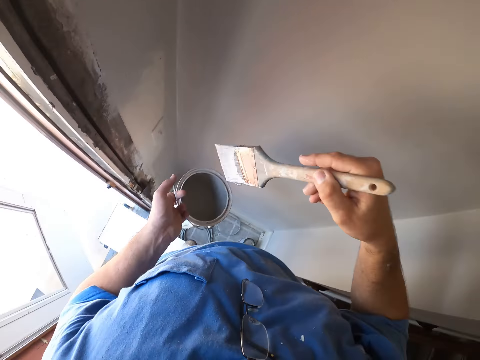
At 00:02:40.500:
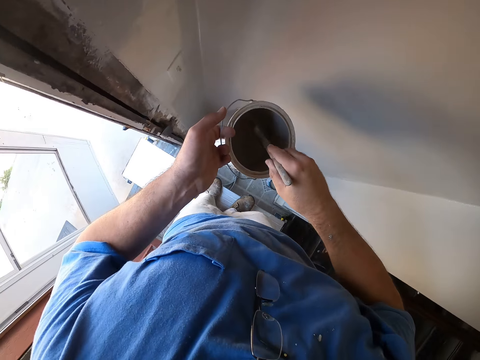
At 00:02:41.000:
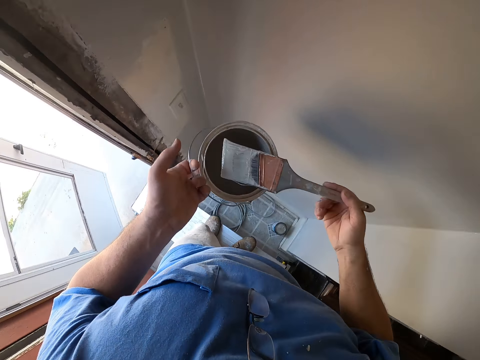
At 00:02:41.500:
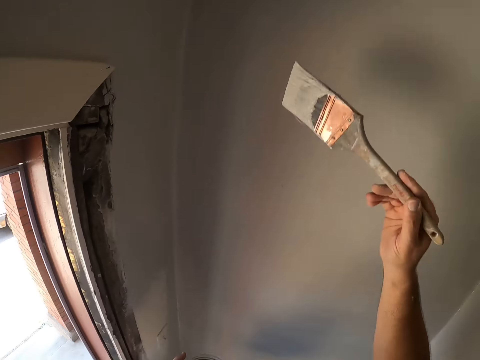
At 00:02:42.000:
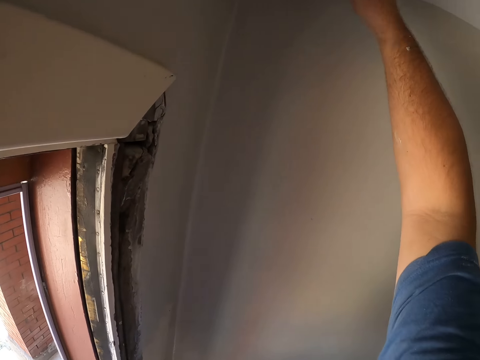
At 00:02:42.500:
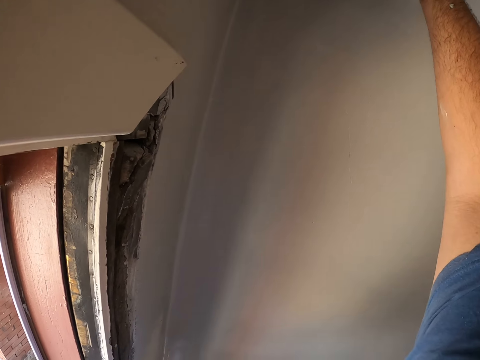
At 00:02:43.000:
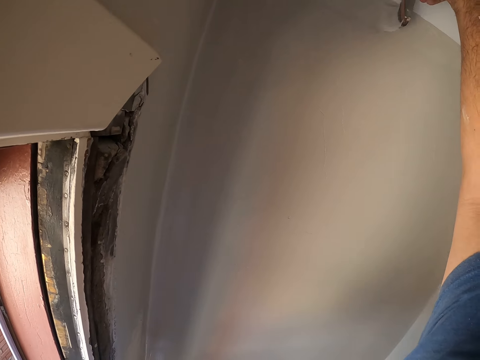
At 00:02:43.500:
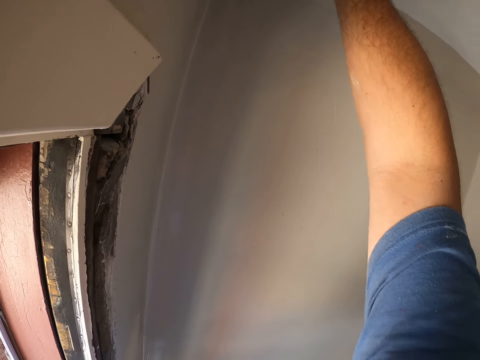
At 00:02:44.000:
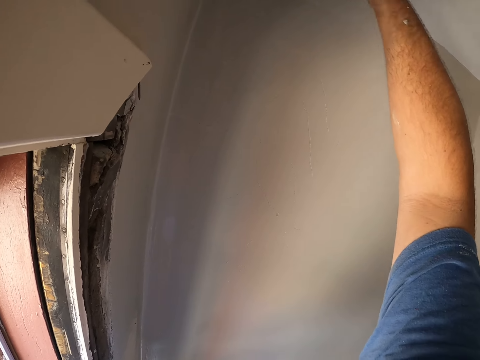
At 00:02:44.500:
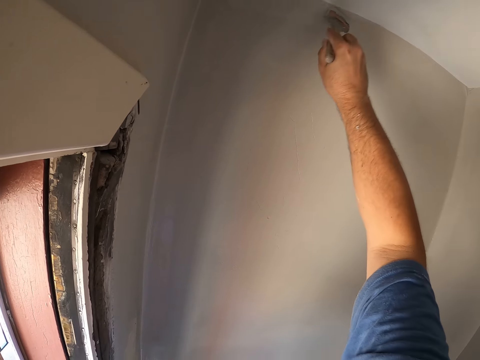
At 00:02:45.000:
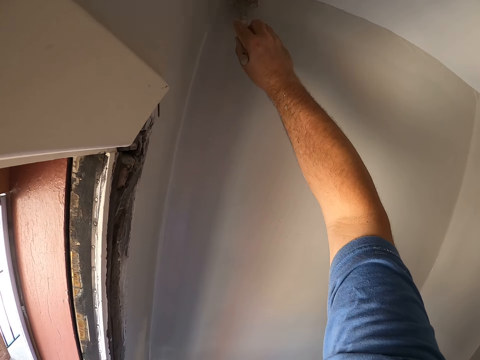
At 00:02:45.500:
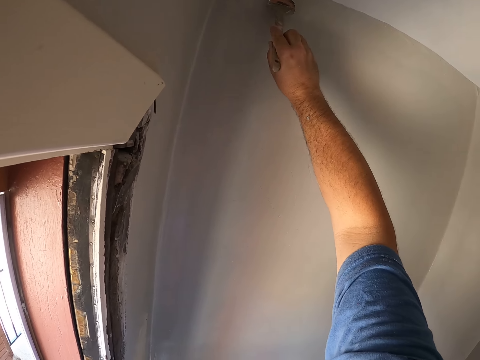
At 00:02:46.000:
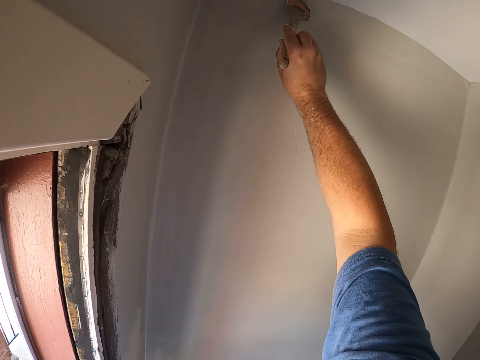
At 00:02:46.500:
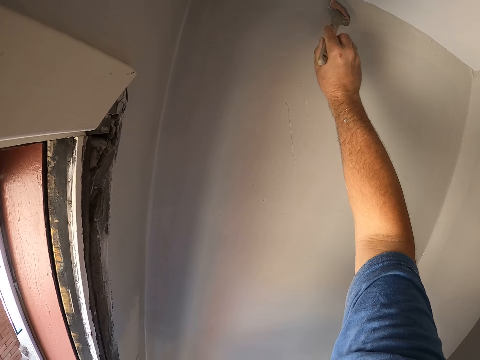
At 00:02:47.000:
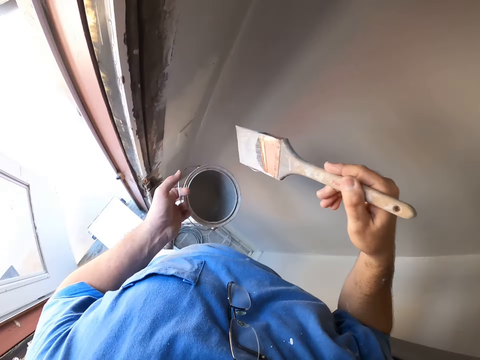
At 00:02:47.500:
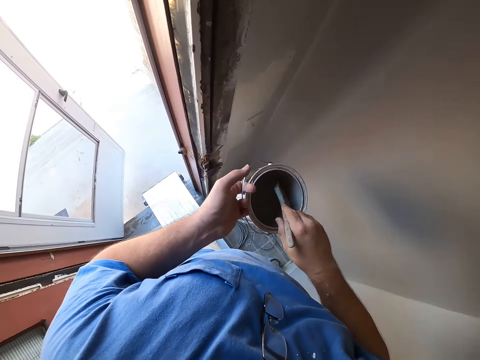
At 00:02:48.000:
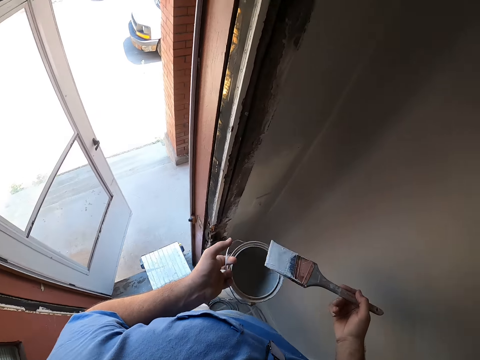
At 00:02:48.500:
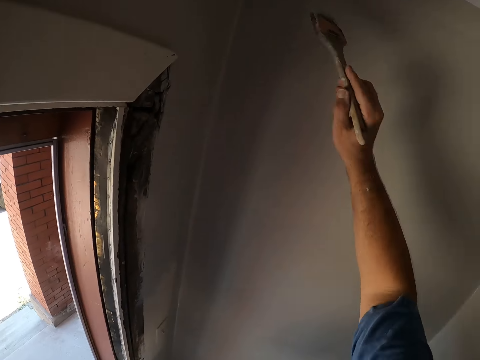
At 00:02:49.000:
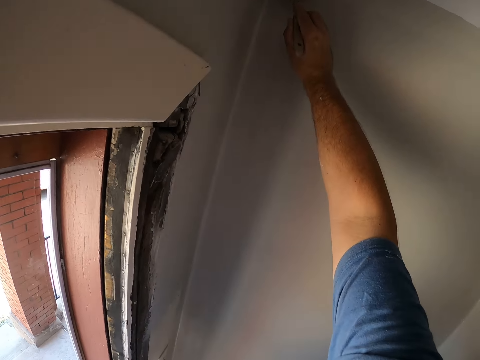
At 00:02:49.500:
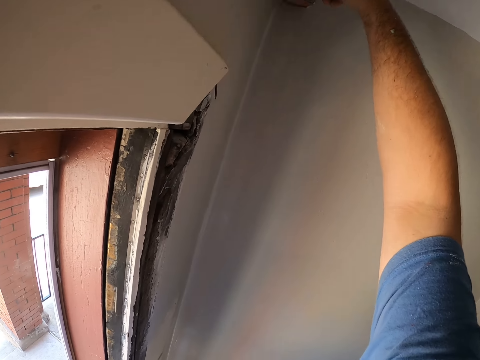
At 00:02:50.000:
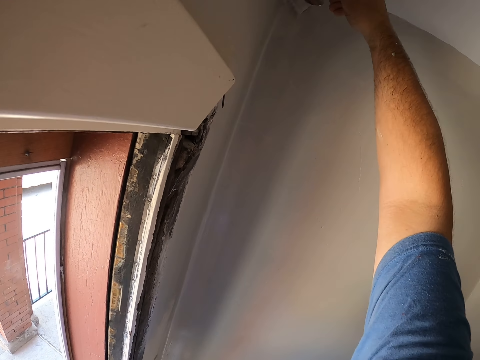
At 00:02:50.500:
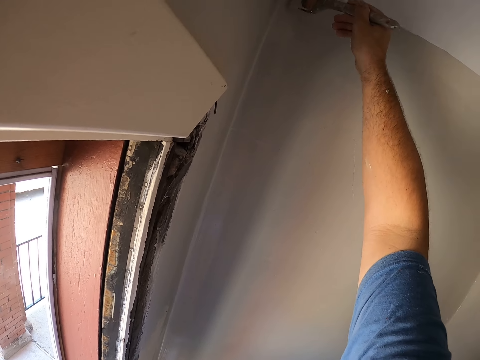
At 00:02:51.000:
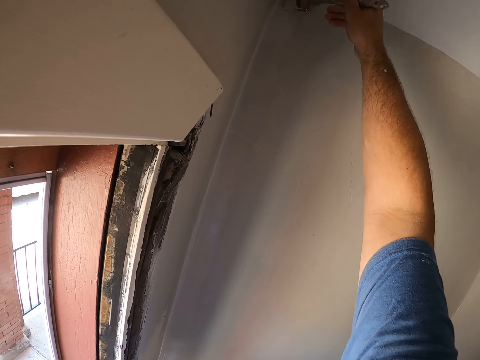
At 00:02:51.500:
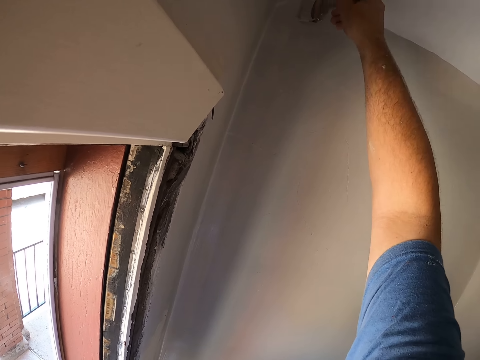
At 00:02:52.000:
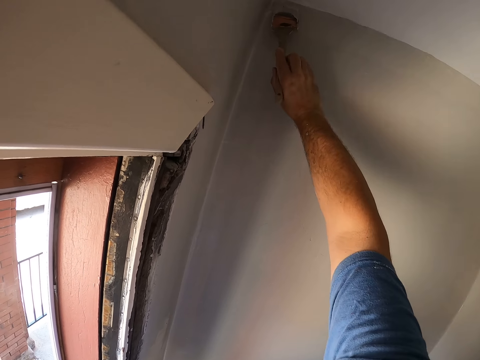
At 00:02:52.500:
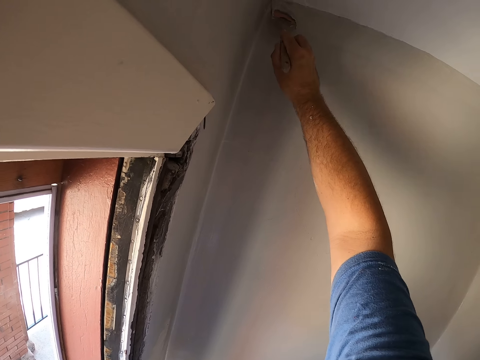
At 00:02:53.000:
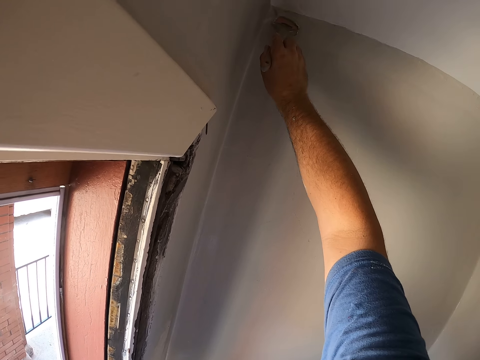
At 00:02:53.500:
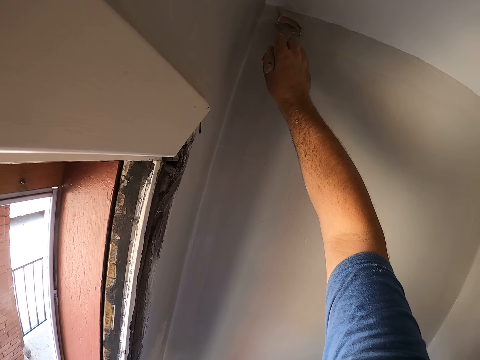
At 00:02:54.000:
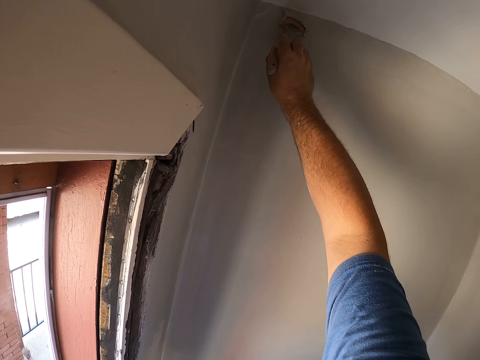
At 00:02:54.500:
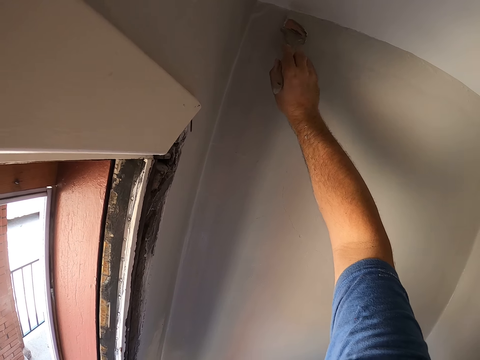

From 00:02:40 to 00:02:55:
The camera wearer takes some paint from the paint can with the paint brush. They paint a corner top of the wall with the paint brush. They take some paint from the paint can with the paint brush again. They paint a corner top of the wall with the paint brush again.

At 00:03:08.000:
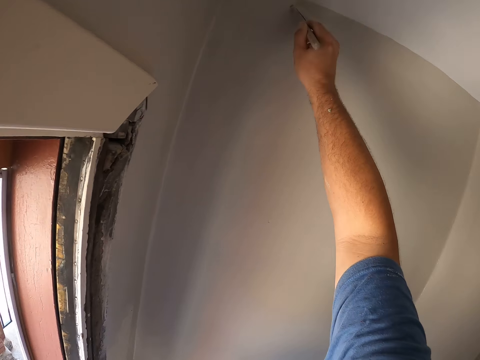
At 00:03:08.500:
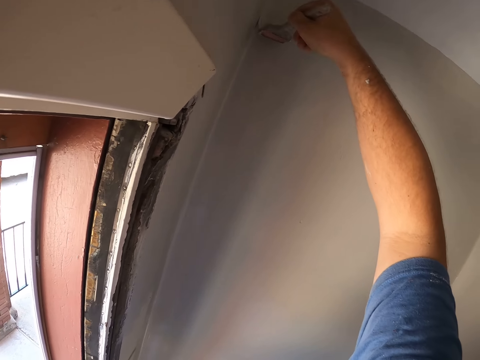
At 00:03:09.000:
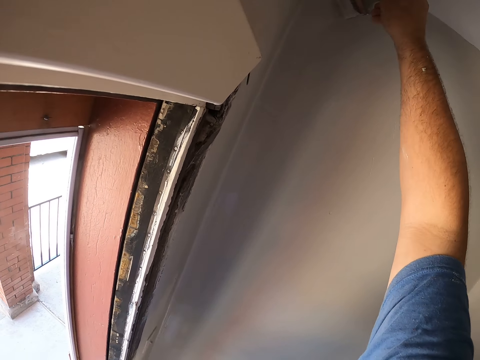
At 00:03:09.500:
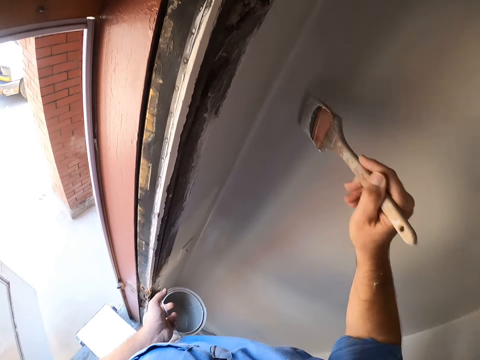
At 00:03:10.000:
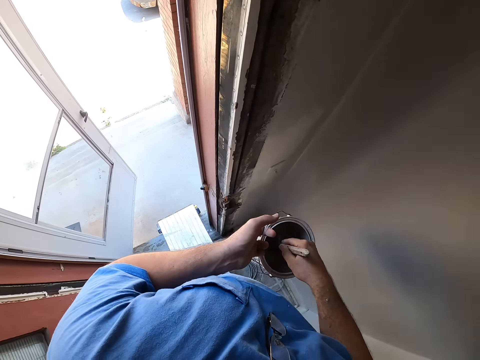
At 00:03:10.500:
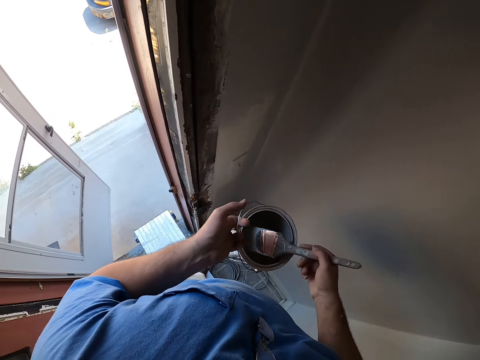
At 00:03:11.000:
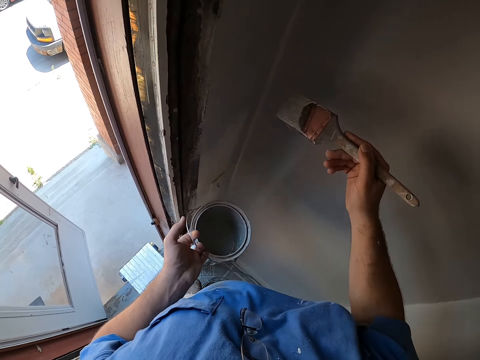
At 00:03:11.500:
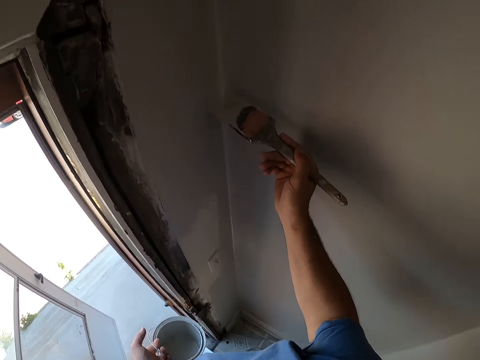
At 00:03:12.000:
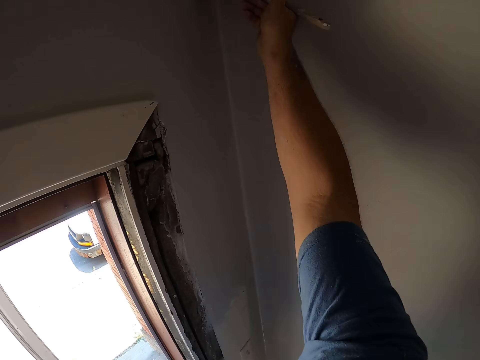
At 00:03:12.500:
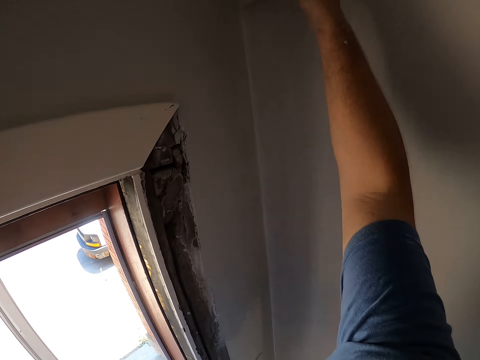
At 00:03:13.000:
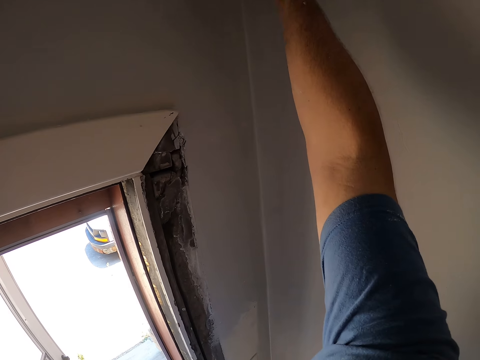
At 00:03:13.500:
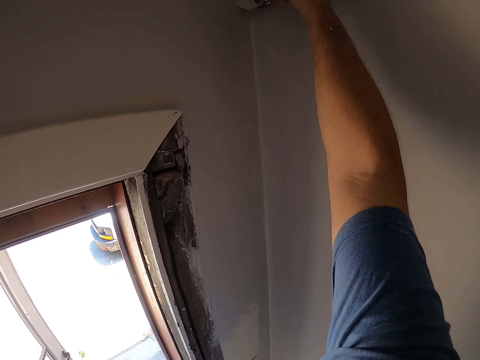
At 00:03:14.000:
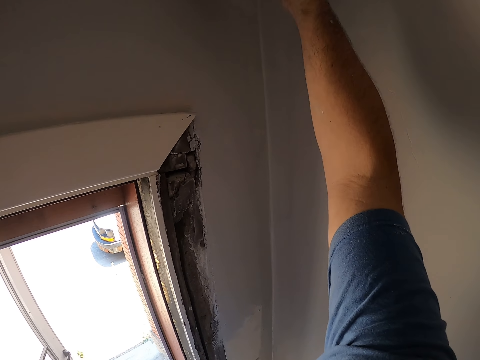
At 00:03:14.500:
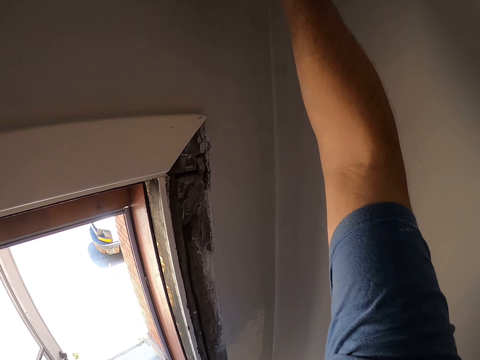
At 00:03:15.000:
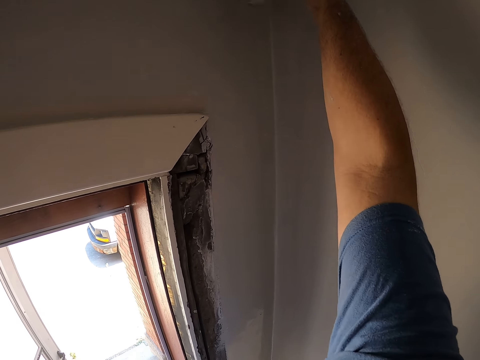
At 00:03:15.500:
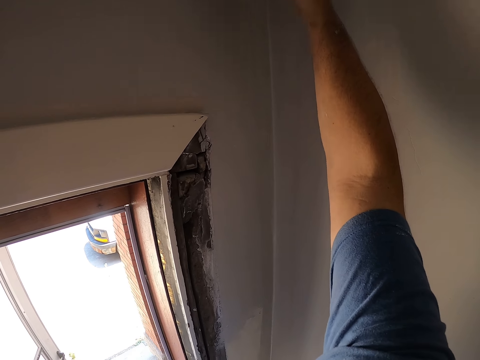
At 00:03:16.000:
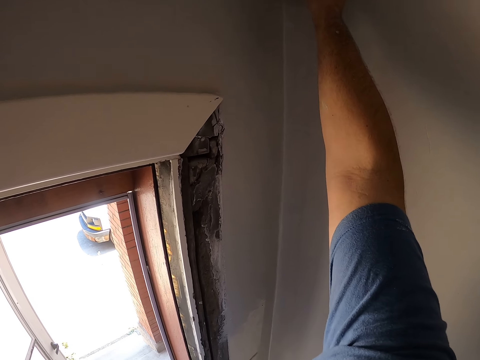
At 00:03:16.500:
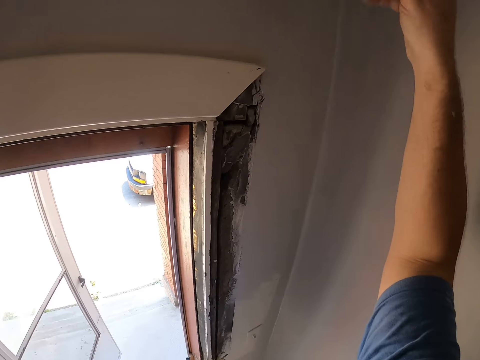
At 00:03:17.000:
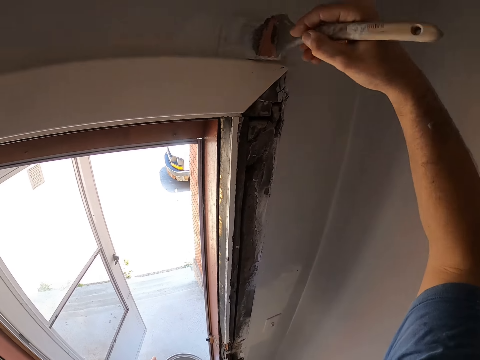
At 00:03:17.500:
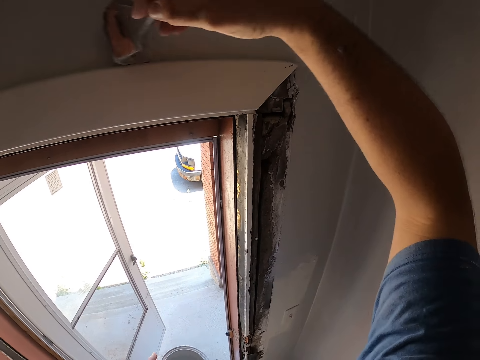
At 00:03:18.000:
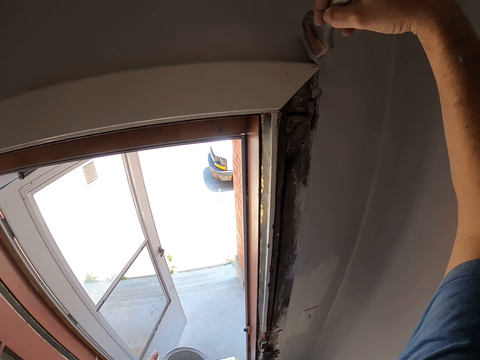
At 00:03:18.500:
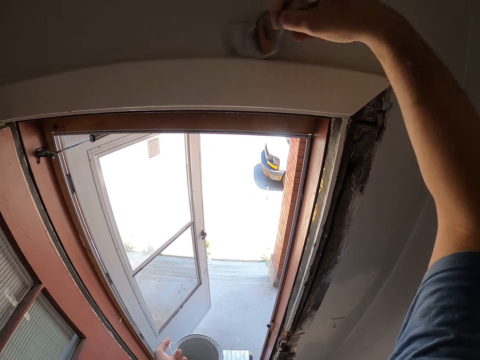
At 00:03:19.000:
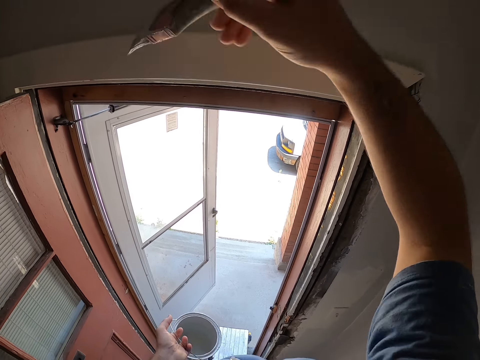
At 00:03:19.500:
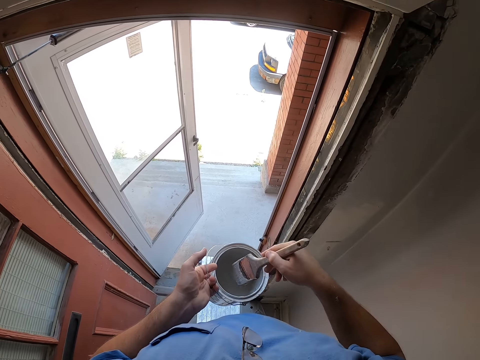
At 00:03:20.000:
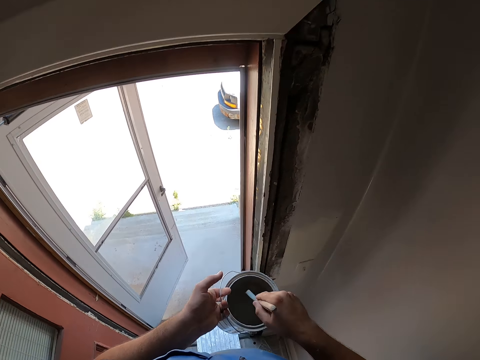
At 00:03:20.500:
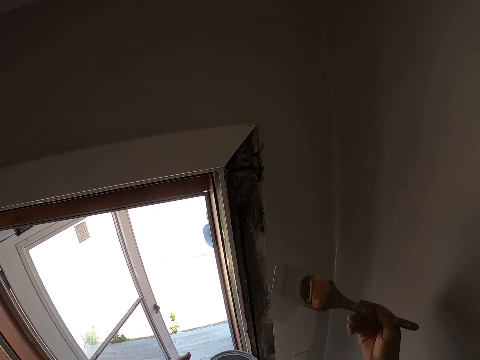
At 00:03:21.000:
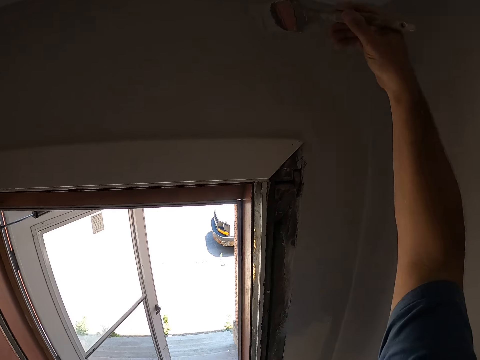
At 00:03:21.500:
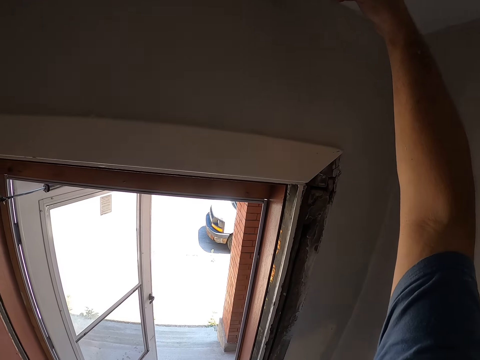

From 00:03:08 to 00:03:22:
The camera wearer takes some paint from the paint can with the paint brush. They paint a corner wall with the paint brush. They paint the door top. They take some paint from the paint can with the paint brush again.
